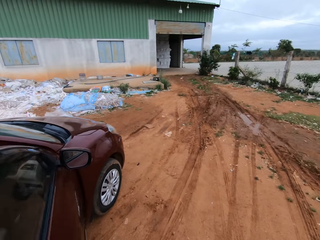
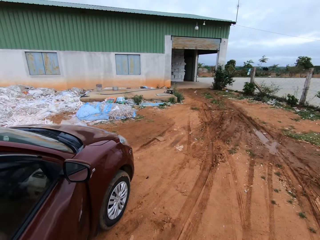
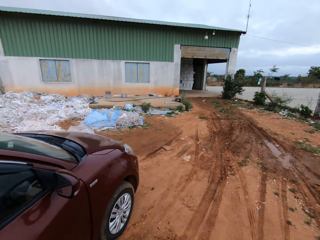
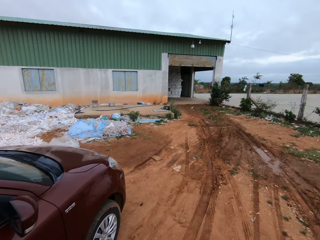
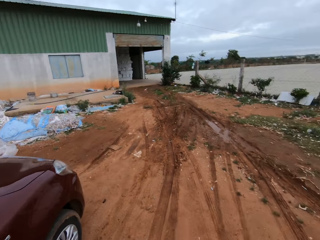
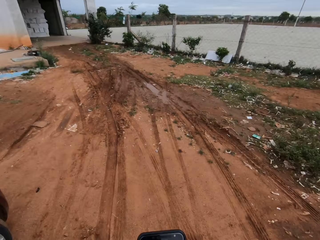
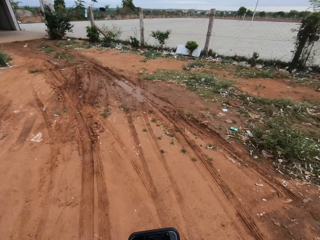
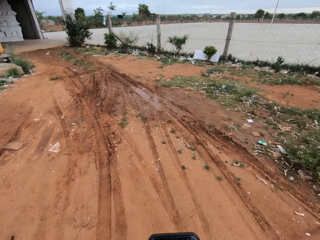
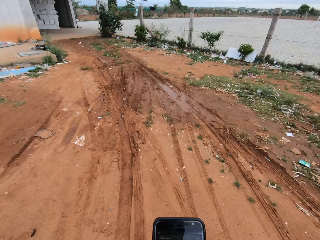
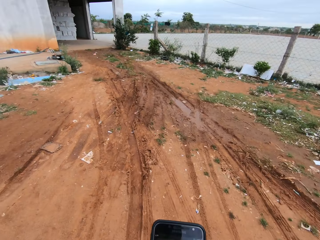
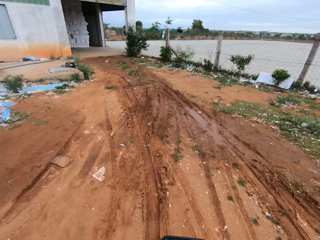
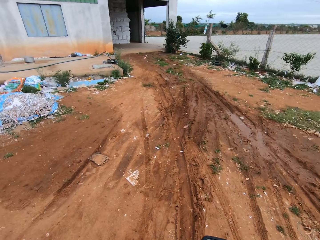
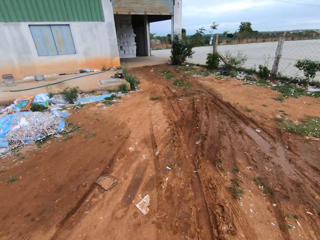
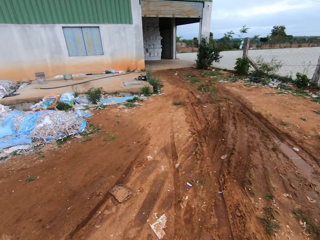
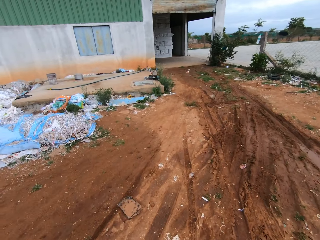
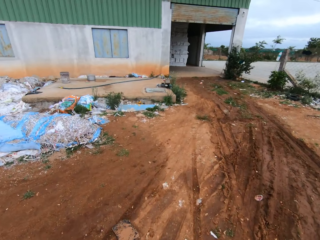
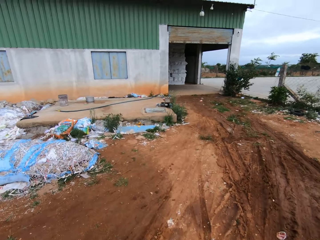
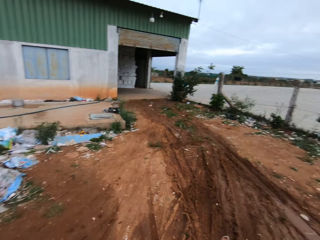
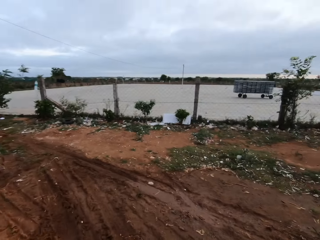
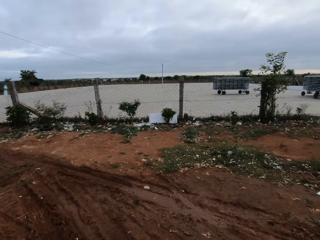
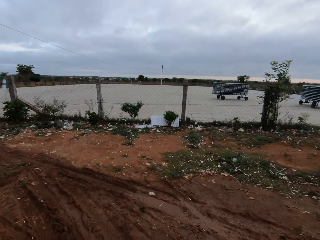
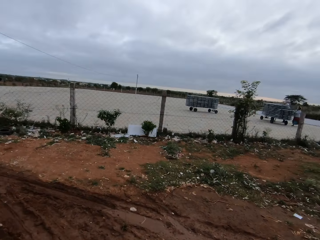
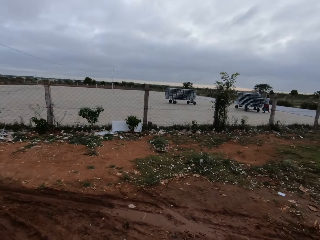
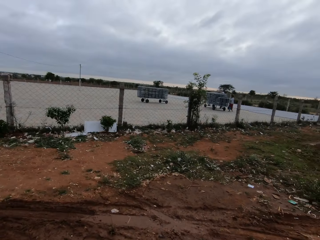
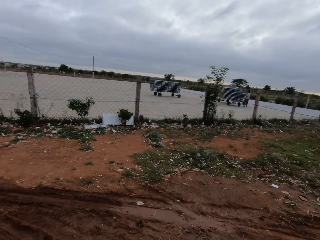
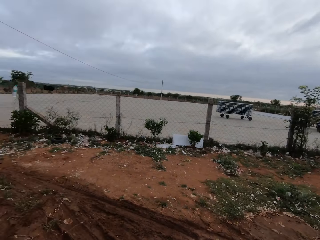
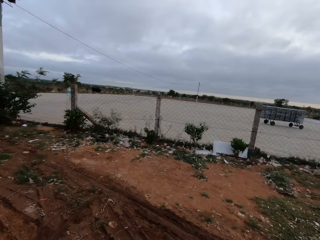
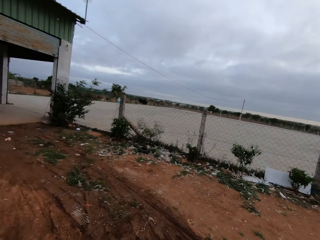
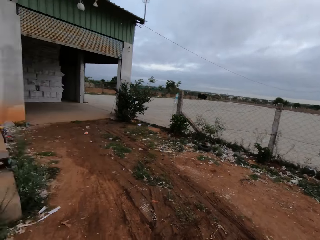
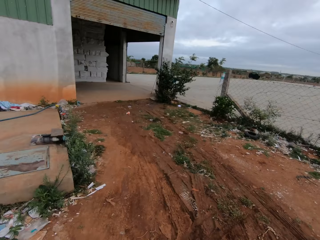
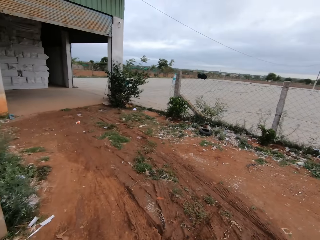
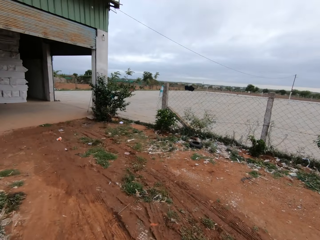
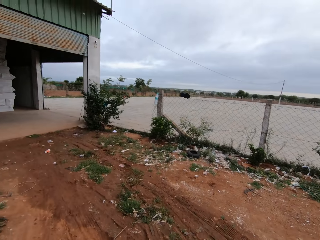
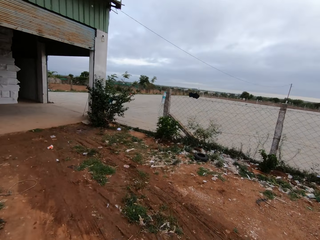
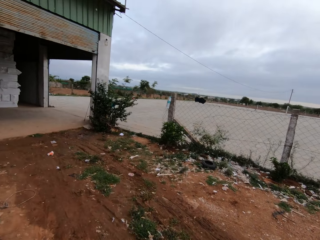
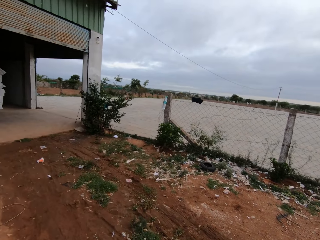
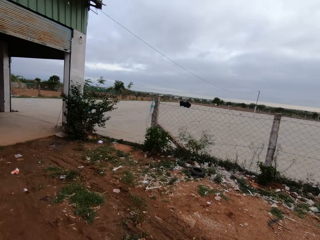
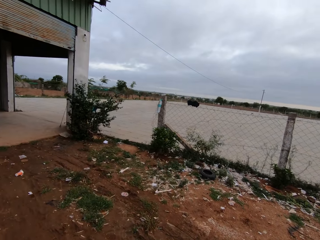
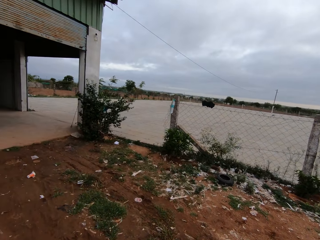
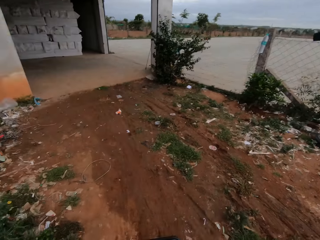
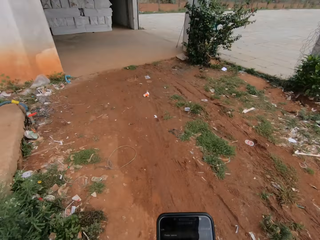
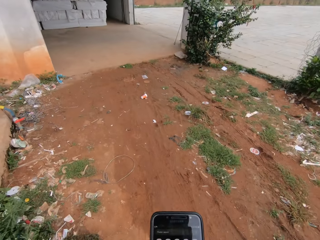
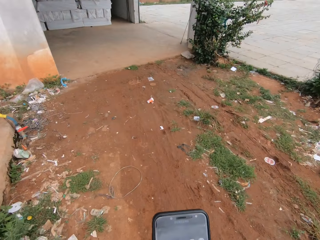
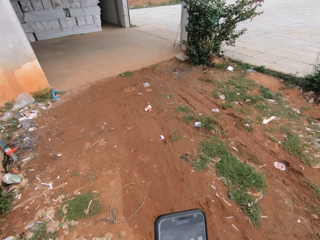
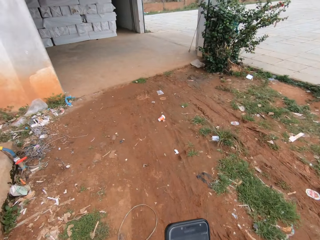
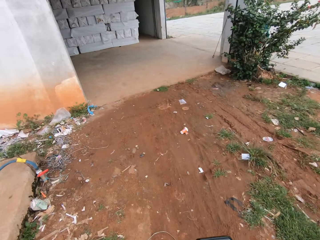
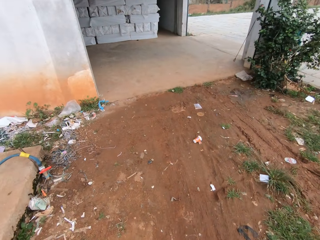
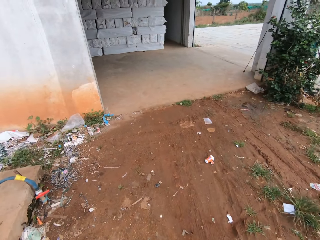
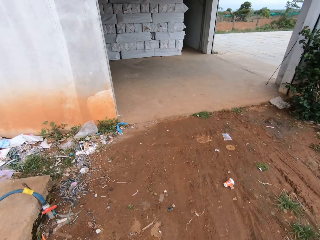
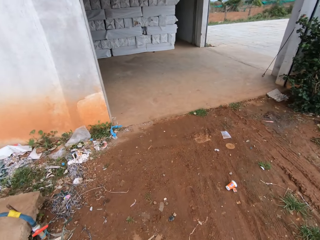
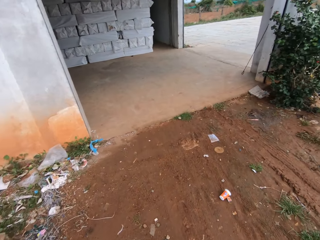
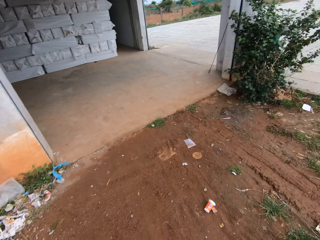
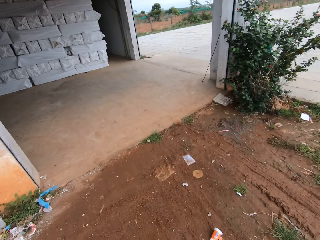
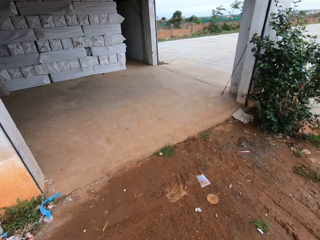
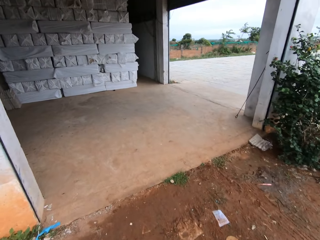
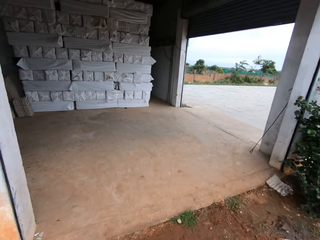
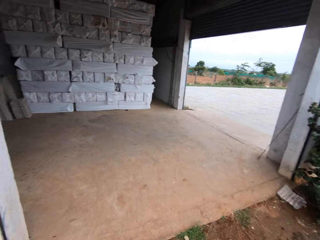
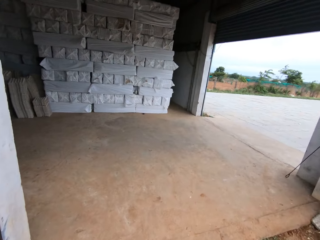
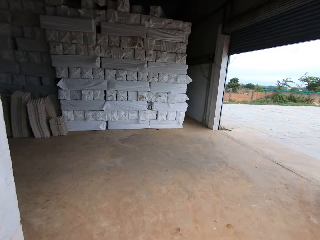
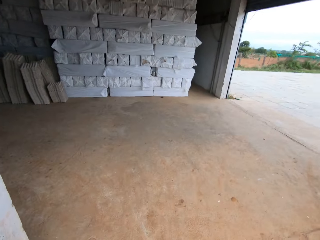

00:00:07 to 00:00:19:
The camera wearer closes the car door with his left hand. He walks on a road. He looks around the road. He walks on the road. He operates a mobile phone. He walks on the road.

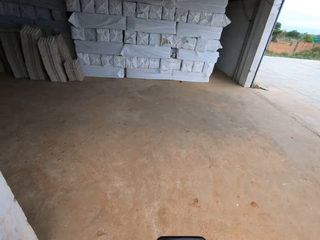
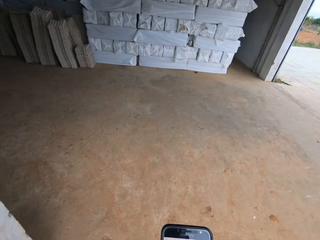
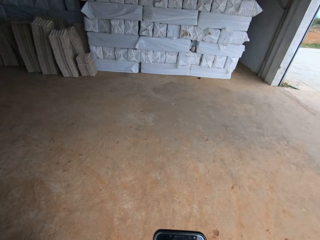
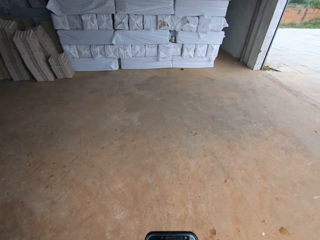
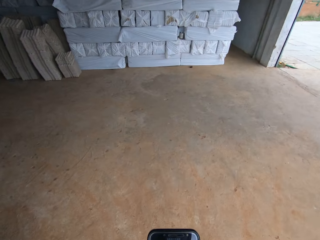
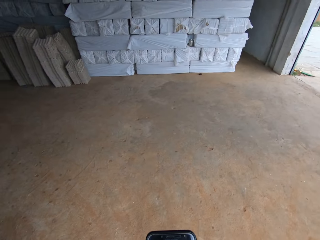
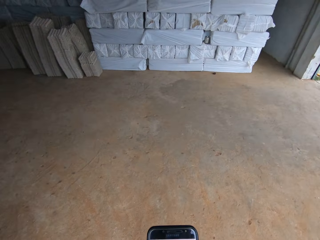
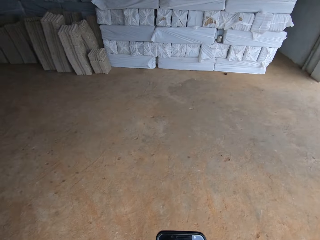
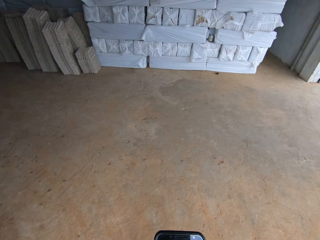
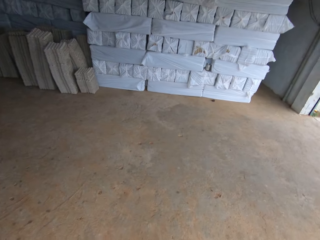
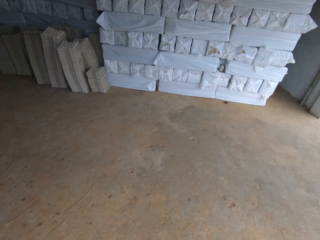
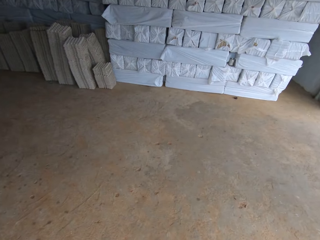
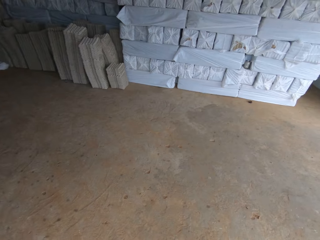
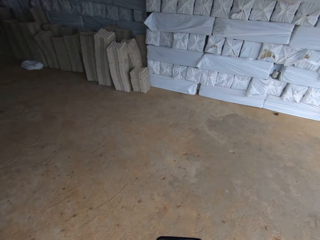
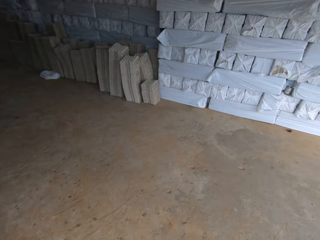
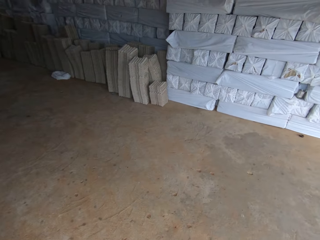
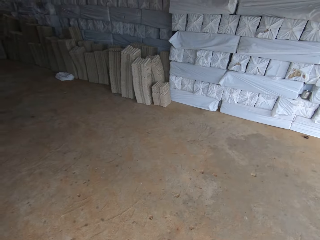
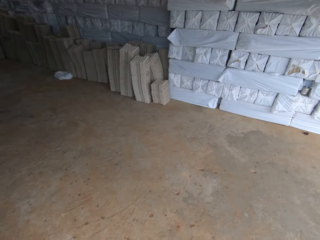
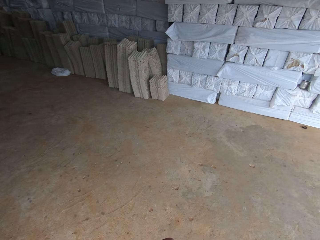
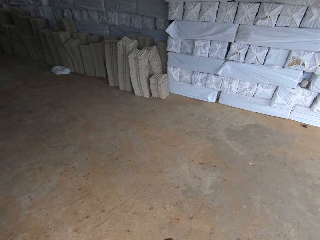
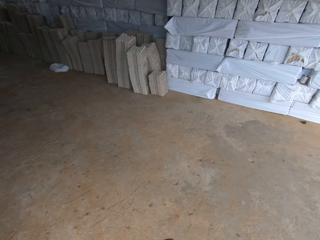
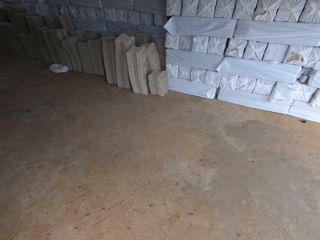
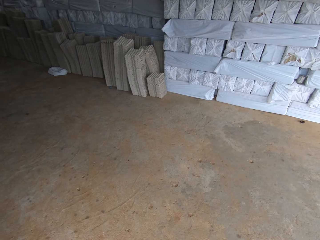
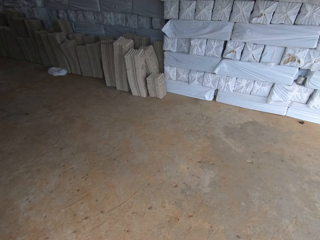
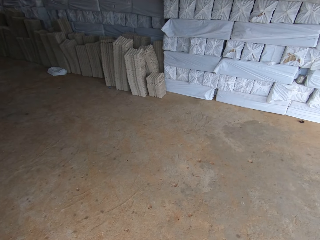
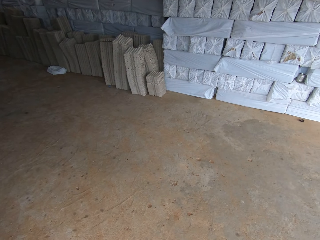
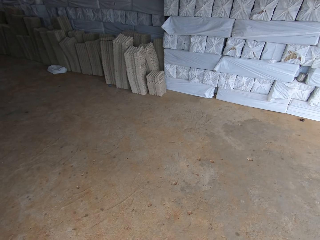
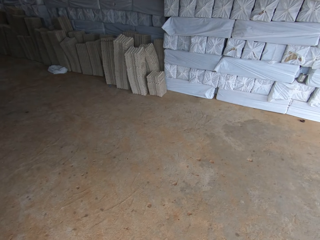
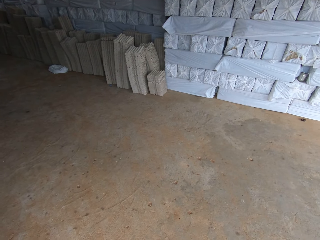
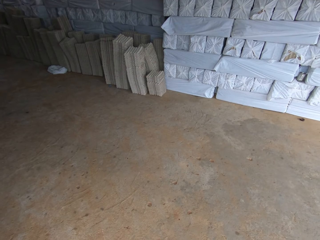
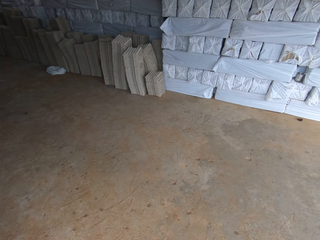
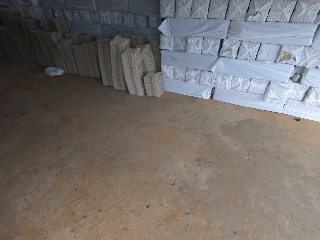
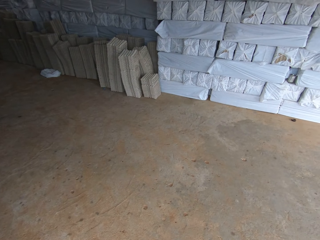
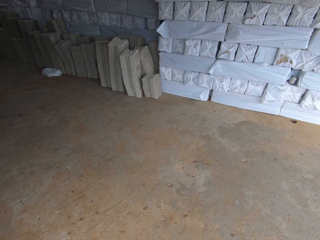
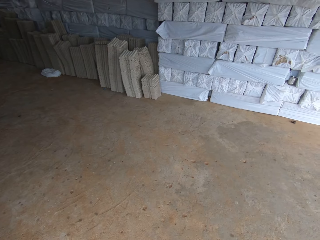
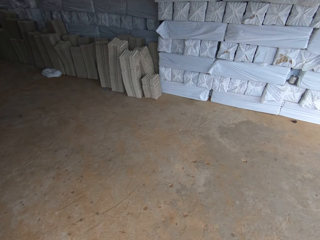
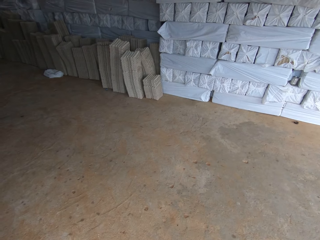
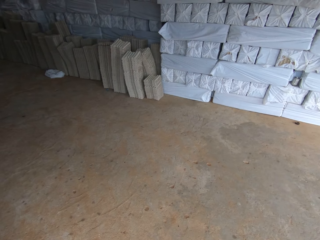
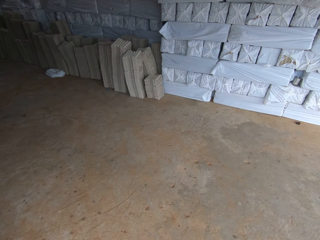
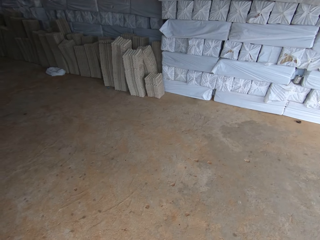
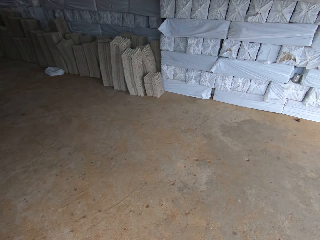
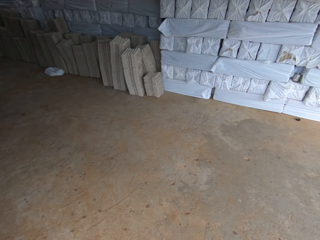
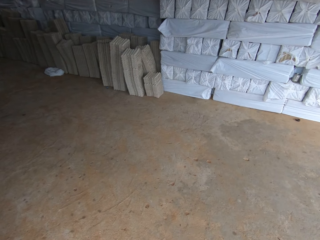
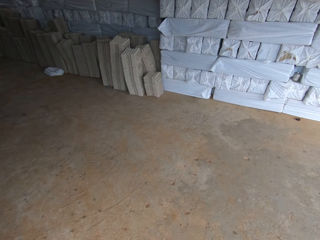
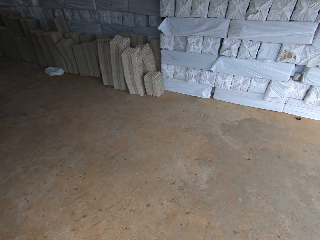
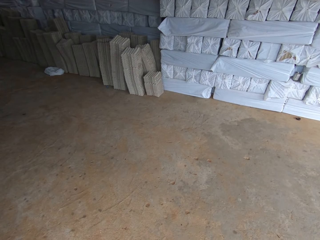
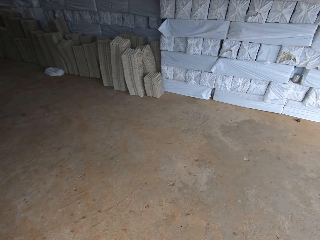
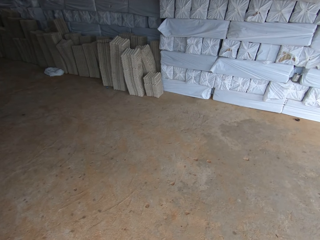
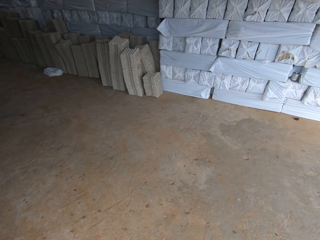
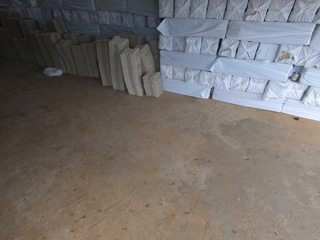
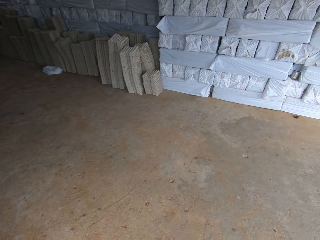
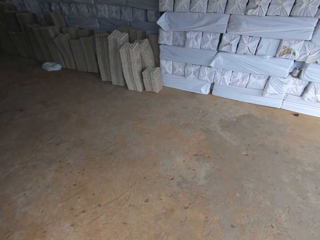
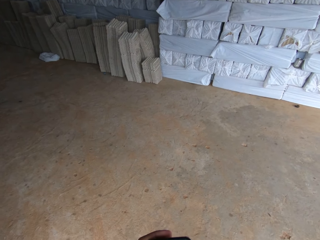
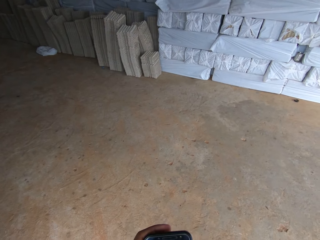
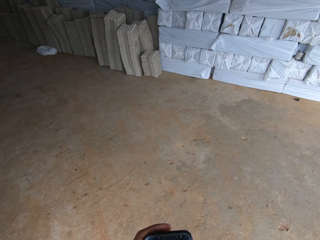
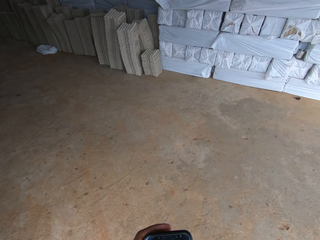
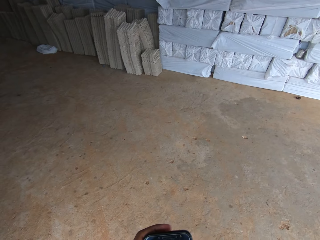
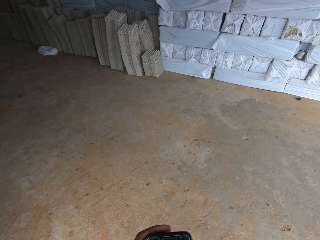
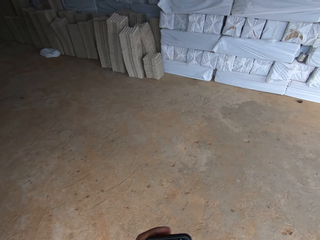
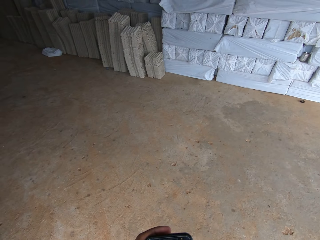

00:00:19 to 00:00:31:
The camera wearer walks into a factory. They operate a mobile phone. They look around a workshop.
